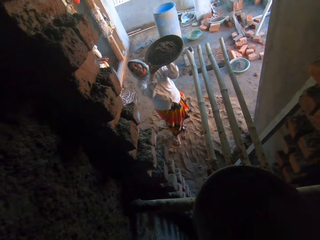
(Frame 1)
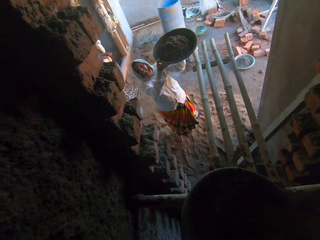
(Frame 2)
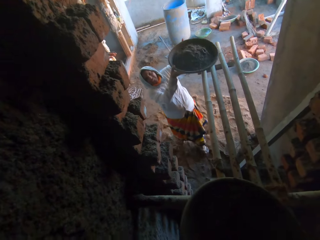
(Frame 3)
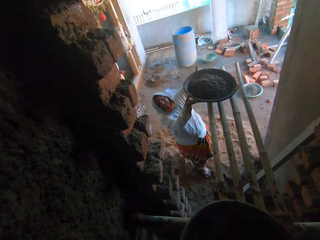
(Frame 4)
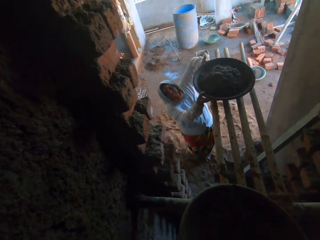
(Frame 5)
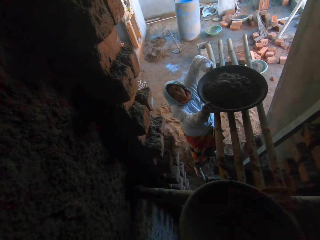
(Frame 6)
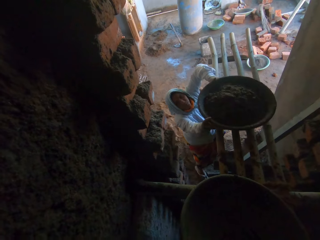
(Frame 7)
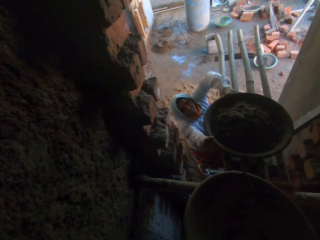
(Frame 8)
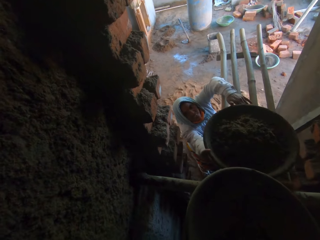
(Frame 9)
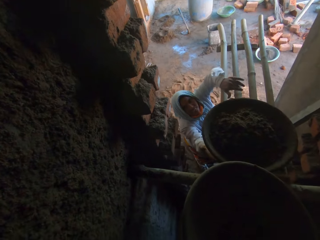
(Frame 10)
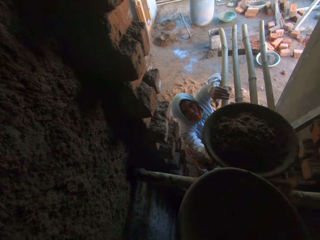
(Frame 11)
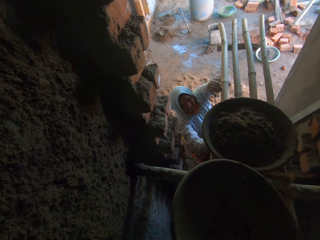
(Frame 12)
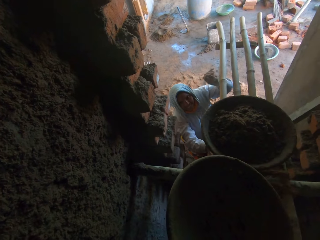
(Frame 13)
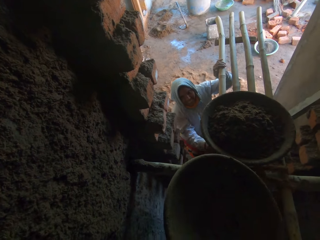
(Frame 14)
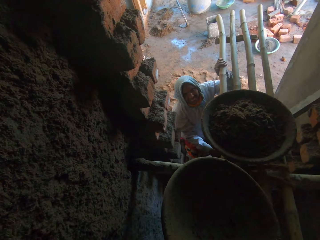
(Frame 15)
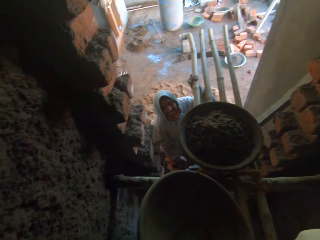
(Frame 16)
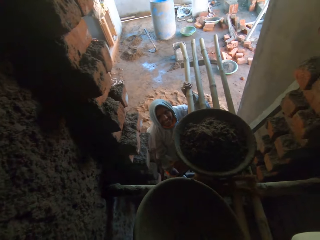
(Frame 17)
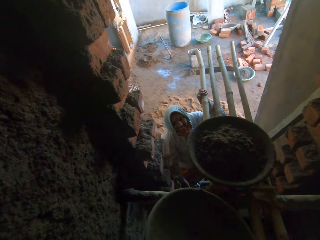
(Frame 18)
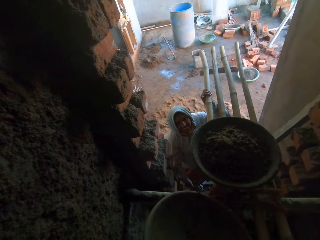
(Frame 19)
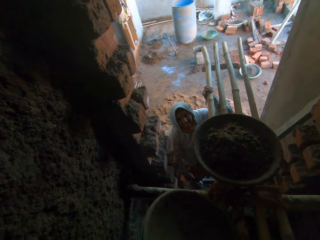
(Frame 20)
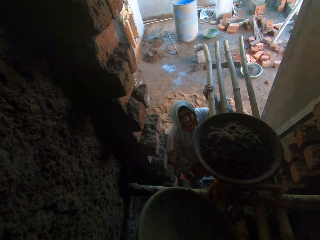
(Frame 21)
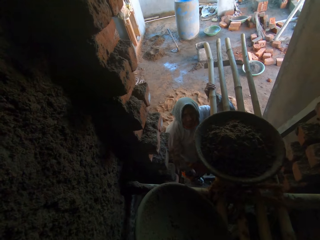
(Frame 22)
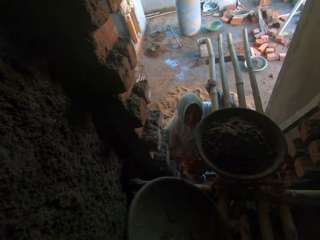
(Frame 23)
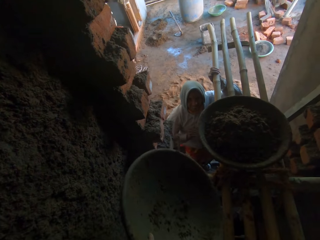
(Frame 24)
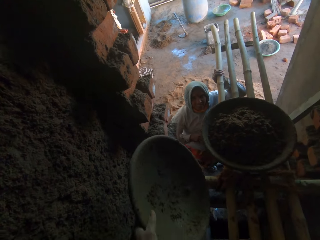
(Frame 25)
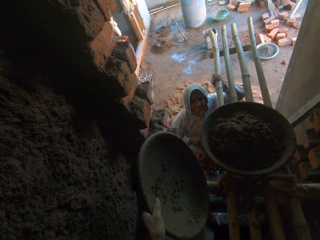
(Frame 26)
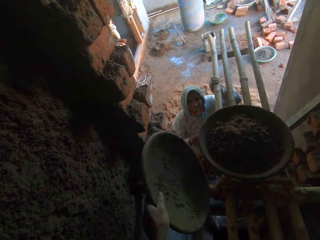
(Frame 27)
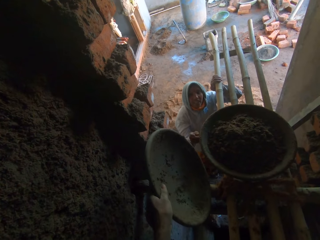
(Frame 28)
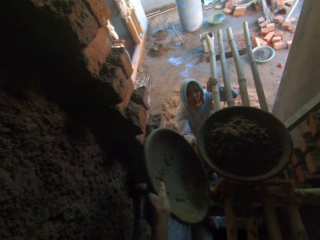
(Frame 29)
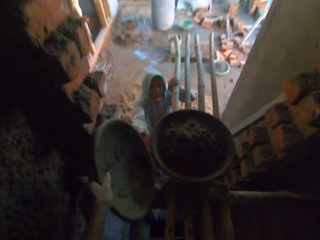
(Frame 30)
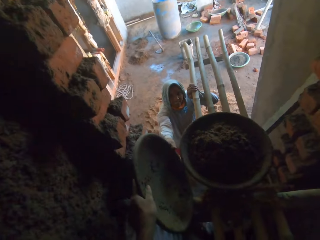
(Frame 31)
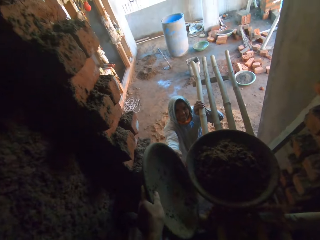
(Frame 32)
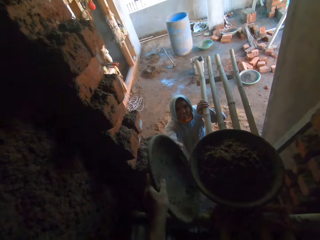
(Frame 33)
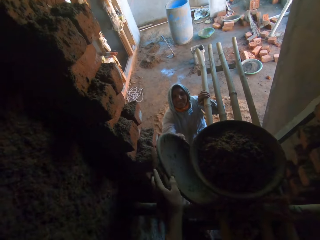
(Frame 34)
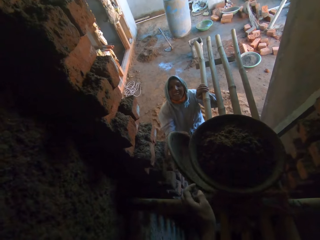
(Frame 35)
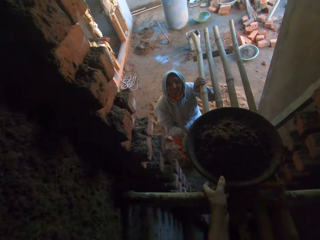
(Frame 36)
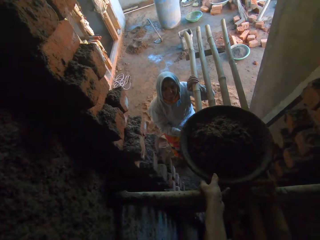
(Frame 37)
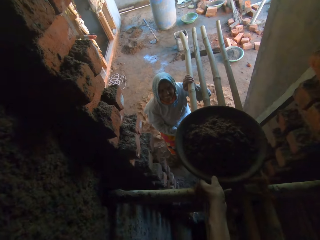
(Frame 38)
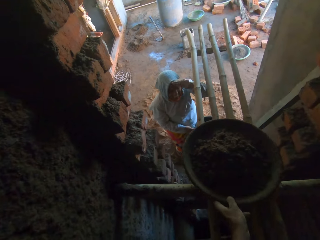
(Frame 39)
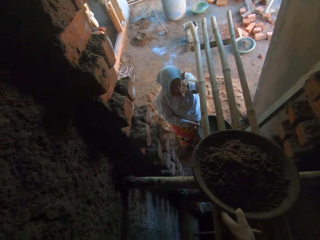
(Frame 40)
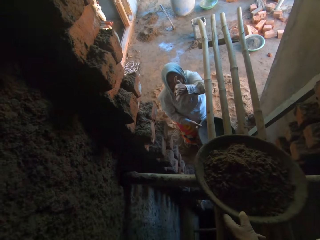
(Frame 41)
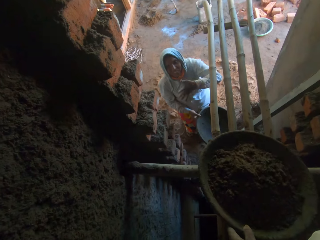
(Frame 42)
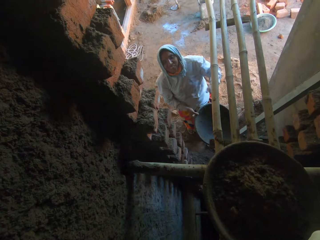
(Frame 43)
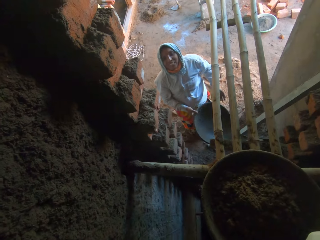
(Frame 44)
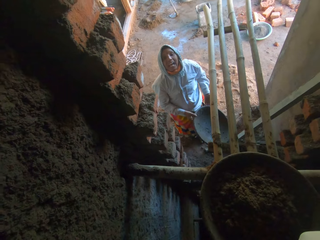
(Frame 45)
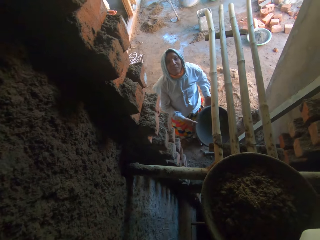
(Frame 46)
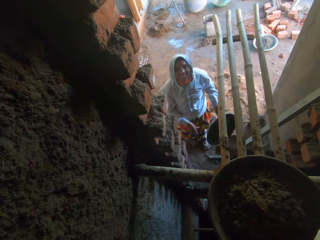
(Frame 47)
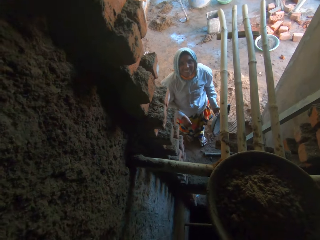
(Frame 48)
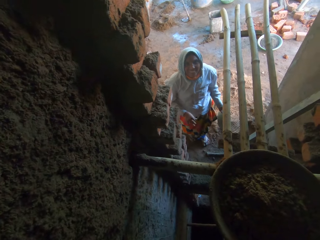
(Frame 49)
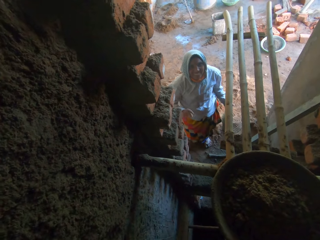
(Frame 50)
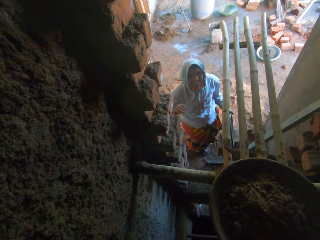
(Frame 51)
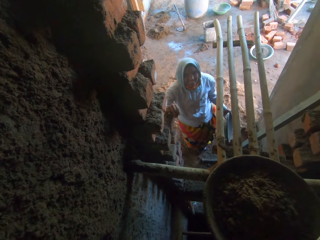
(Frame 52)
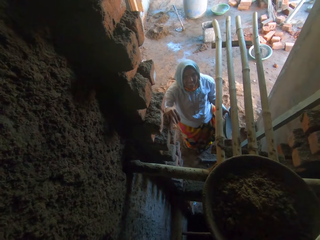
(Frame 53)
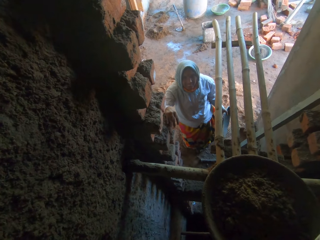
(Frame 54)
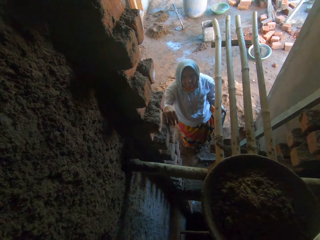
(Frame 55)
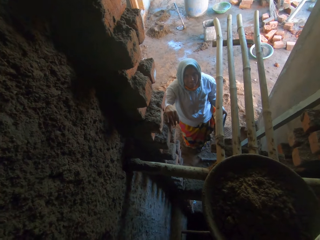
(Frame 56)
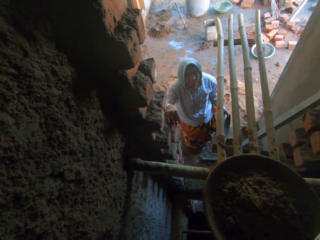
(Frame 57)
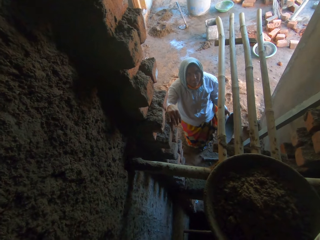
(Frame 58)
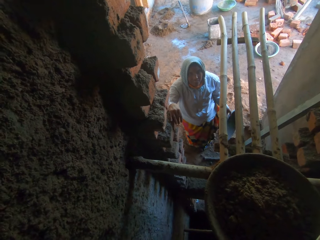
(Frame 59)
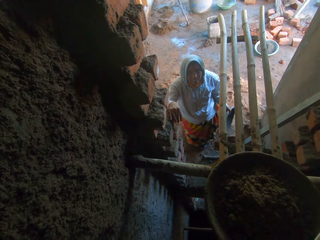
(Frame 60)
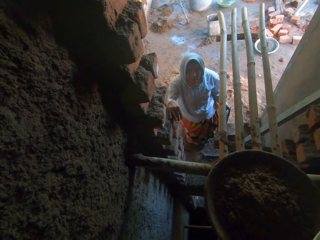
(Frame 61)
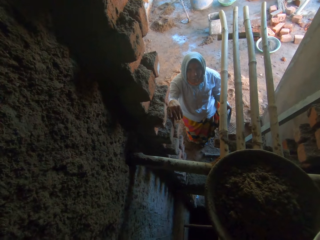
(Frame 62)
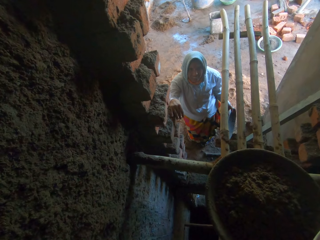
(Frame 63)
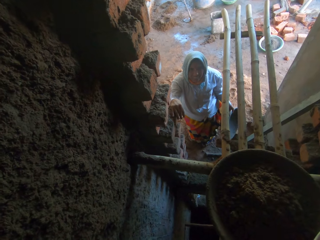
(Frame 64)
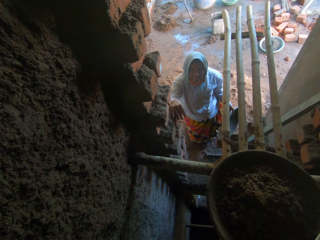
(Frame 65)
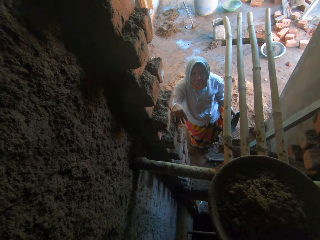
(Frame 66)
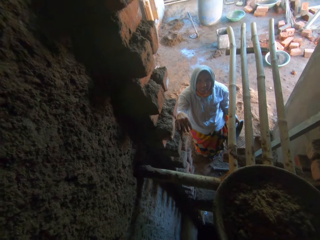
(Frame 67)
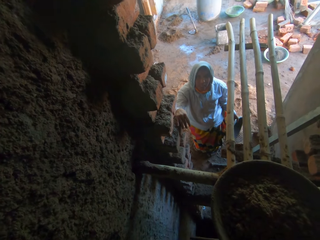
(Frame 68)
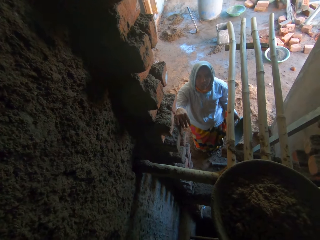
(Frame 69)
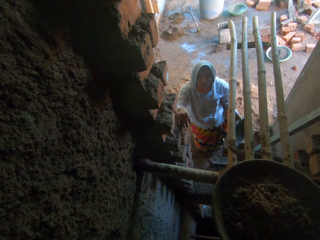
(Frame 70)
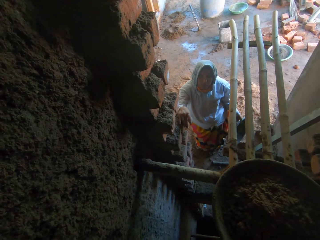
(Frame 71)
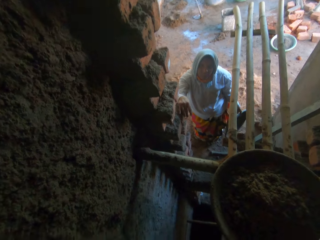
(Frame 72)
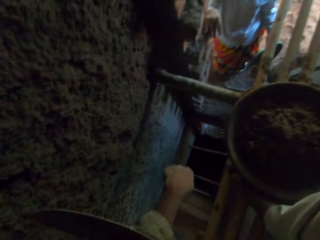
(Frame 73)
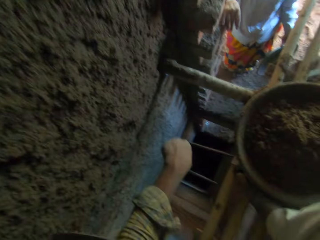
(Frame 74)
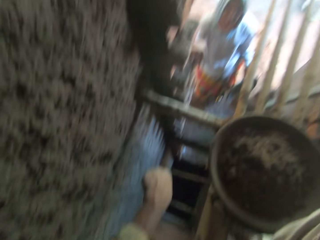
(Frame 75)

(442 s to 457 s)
The camera wearer picks up the tray. The woman drops the head pan on the scaffold with both hands. She carries the tray and holds the scaffold with her left hand. The camera wearer converses with the woman. He passes the head pan to the woman with his right hand. He moves the head pan on the scaffold with his left hand. The woman holds the tray. She passes the head pan from her right hand to her left hand. She places her right hand on the wall of the building. The camera wearer looks at the woman.

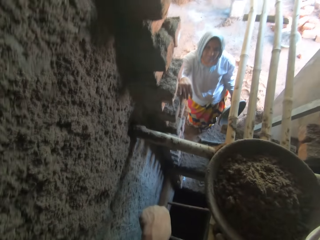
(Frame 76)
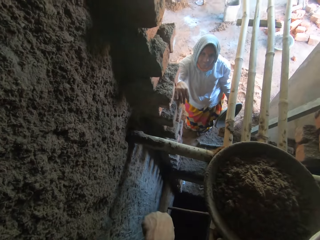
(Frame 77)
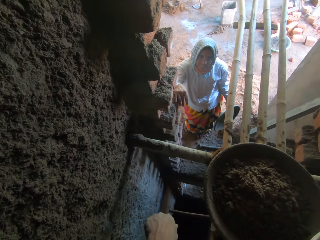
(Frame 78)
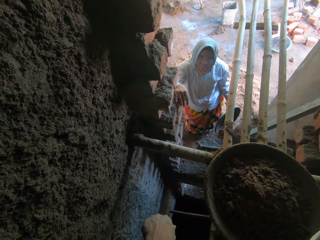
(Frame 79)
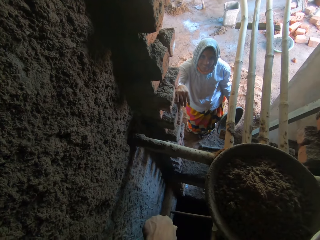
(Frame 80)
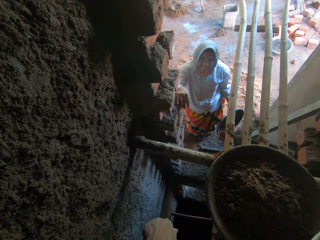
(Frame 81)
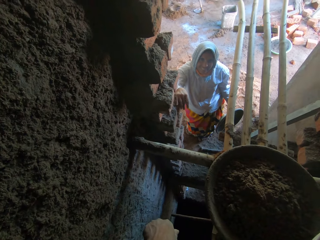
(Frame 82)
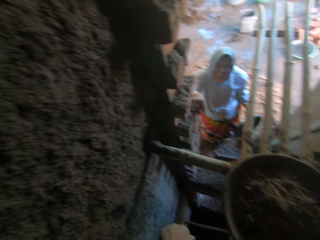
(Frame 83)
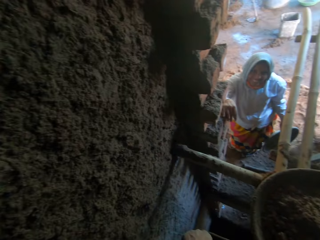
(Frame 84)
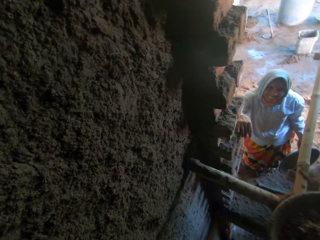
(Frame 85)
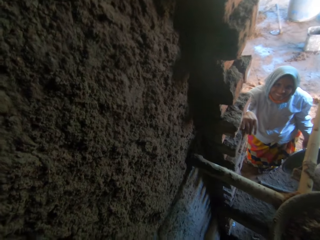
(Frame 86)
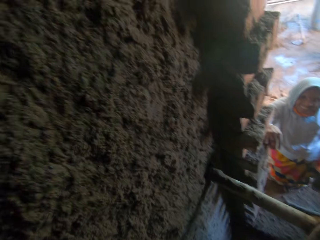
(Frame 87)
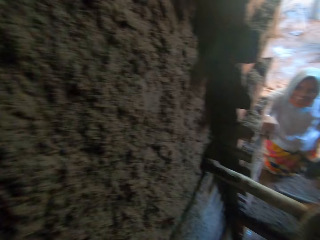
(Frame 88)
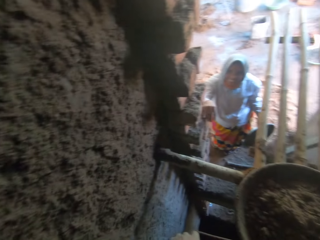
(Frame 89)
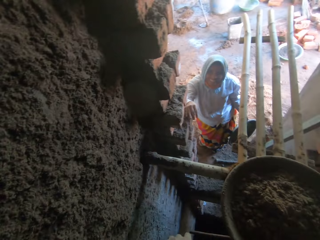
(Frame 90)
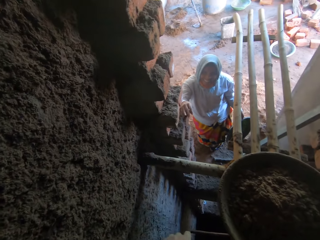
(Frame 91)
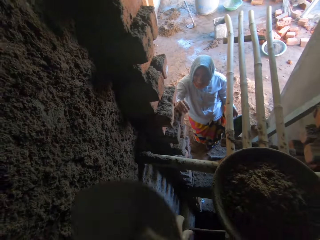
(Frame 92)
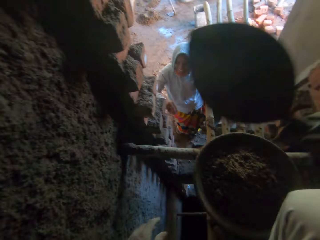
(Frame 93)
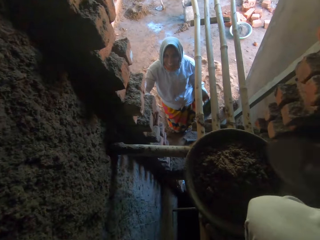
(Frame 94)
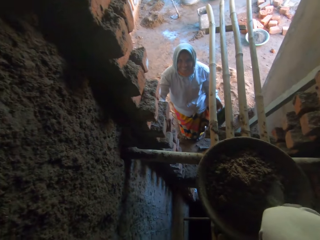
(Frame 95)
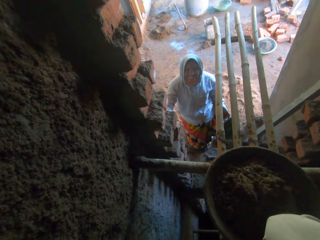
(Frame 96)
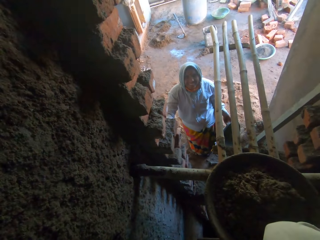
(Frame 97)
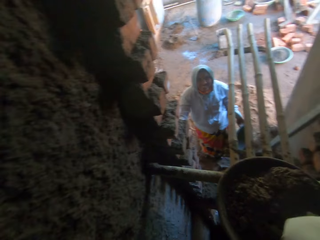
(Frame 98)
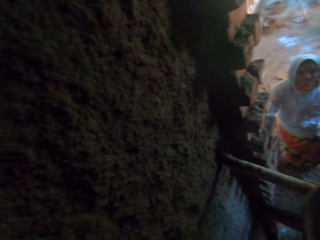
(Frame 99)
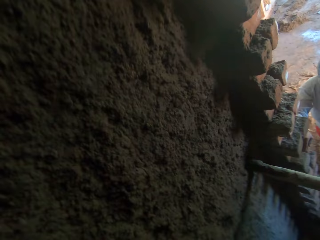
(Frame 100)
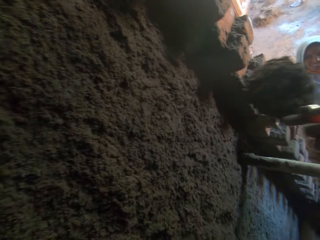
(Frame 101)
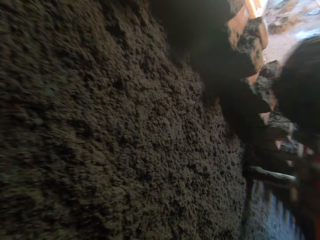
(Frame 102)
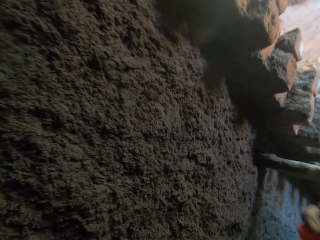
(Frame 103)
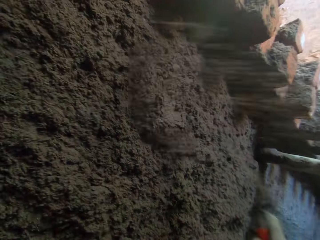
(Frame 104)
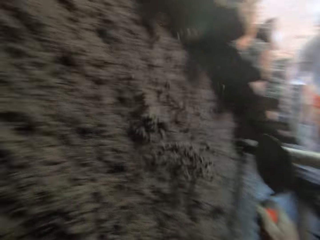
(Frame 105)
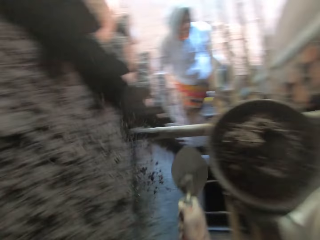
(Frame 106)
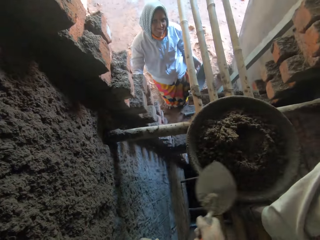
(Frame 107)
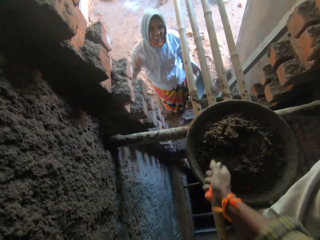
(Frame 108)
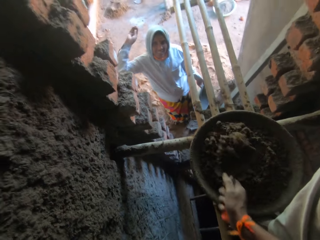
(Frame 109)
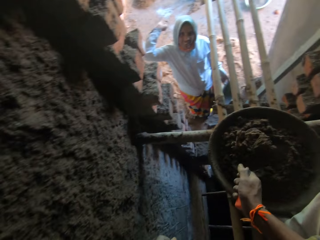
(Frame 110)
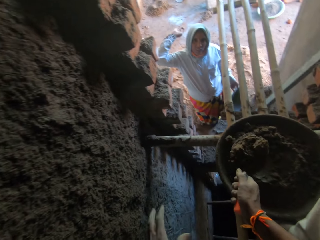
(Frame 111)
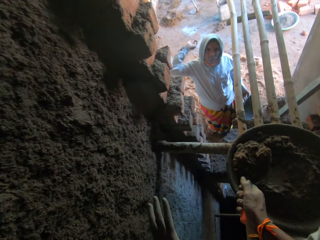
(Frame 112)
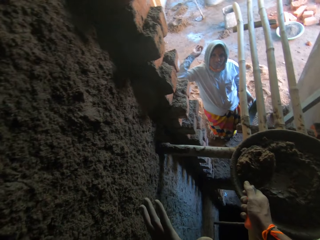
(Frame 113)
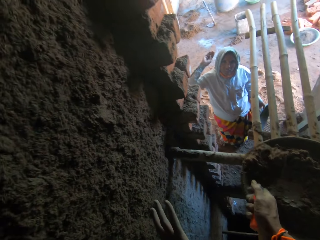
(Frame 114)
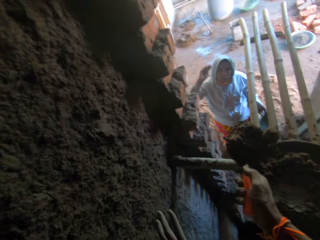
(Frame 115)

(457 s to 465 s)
The camera wearer talks to the woman. He looks at the wall. The woman lifts her right hand from the wall of the building. She places her left hand on the wall of the building. The camera wearer scoops mortar from the head pan in his left hand with the hand trowel in his right hand. He throws the mortar on the wall of the building with the hand trowel in his right hand. He scoops mortar from the head pan in his left hand with the hand trowel in his right hand.
